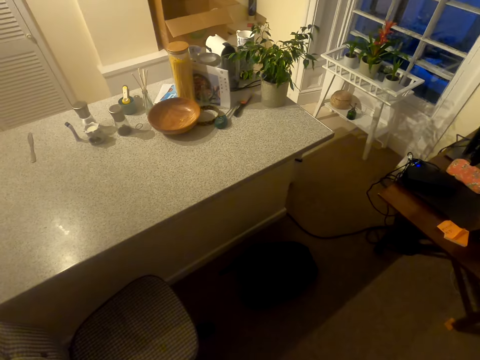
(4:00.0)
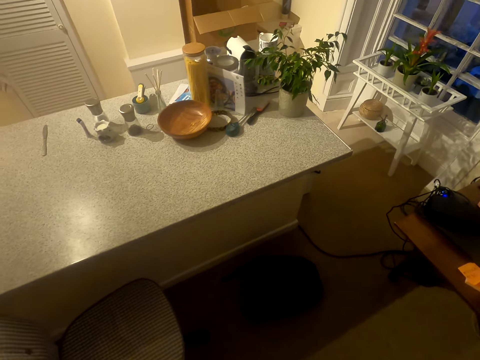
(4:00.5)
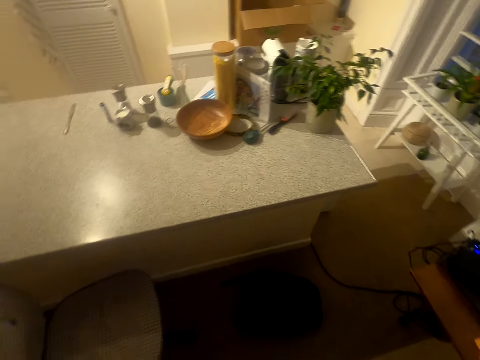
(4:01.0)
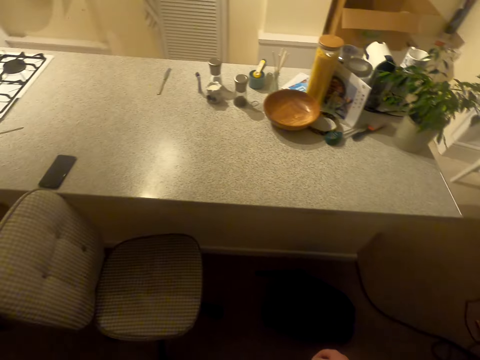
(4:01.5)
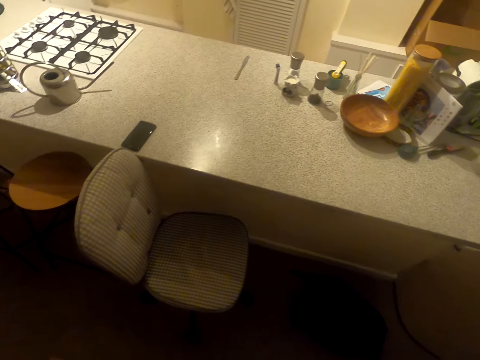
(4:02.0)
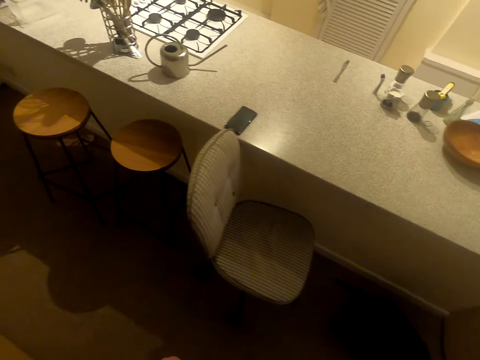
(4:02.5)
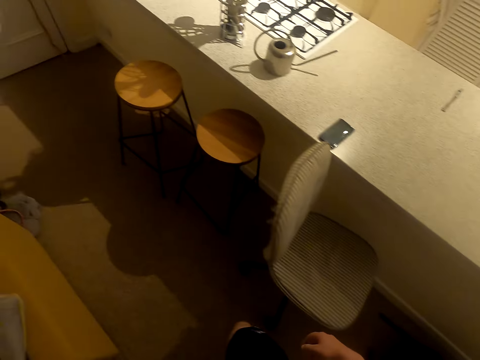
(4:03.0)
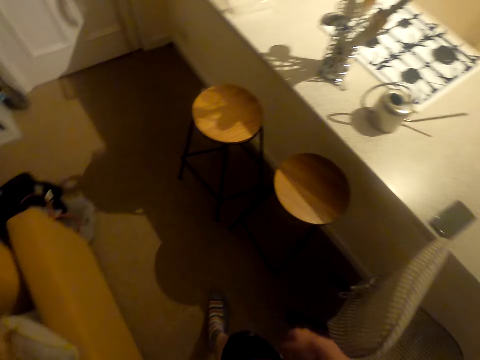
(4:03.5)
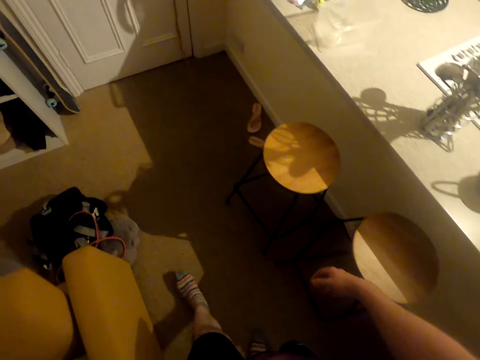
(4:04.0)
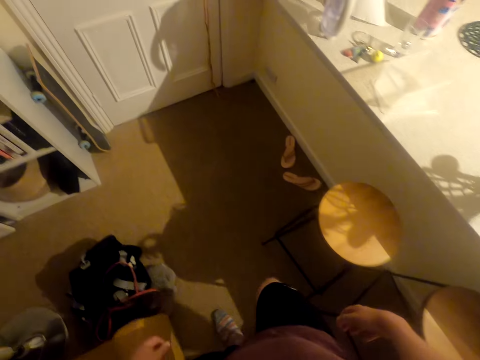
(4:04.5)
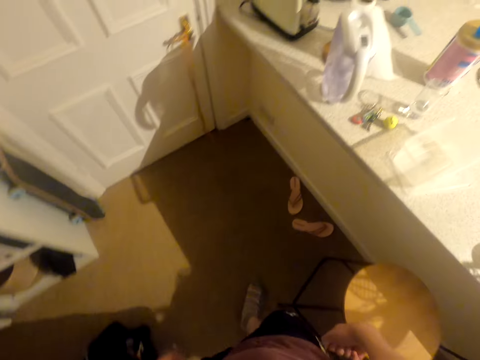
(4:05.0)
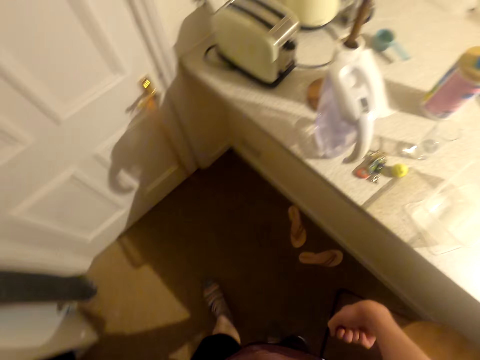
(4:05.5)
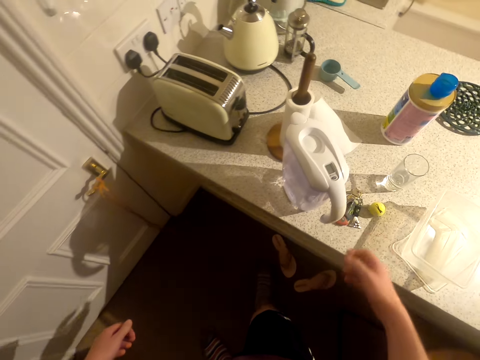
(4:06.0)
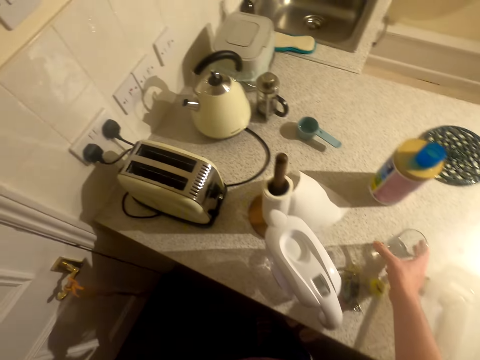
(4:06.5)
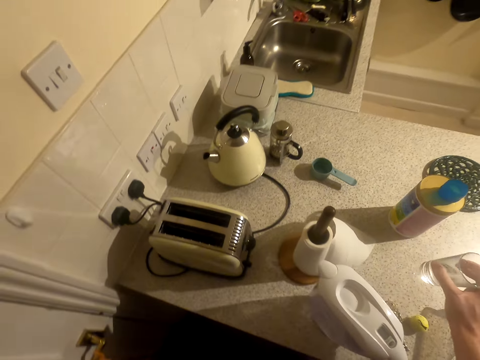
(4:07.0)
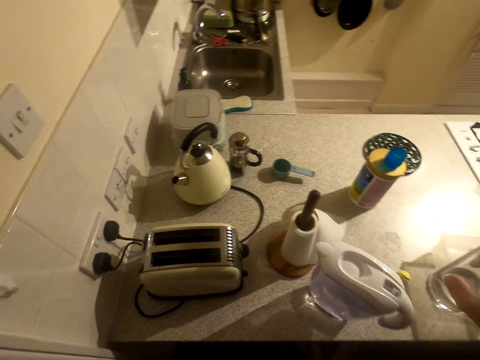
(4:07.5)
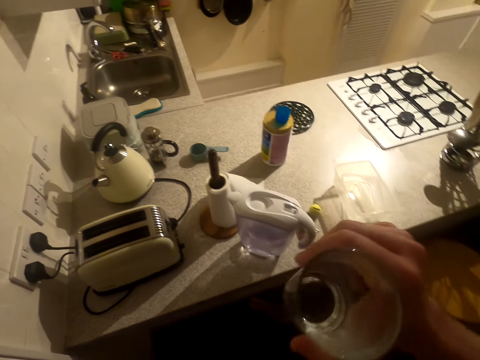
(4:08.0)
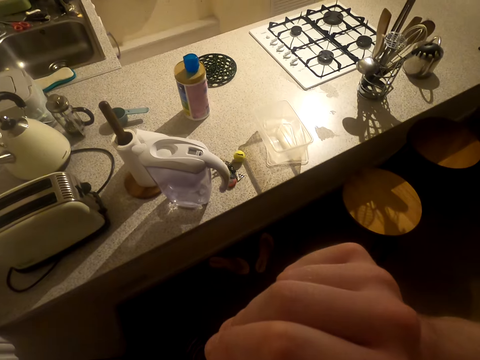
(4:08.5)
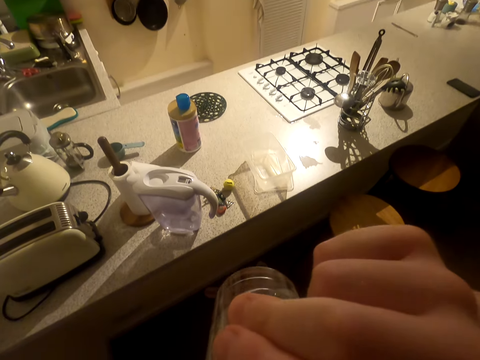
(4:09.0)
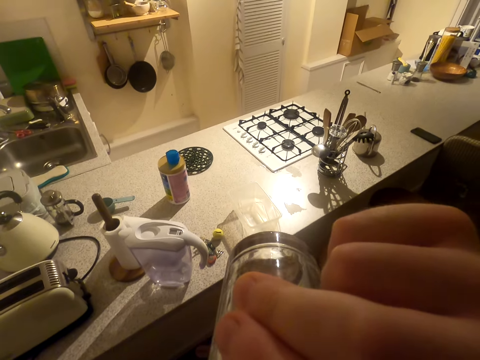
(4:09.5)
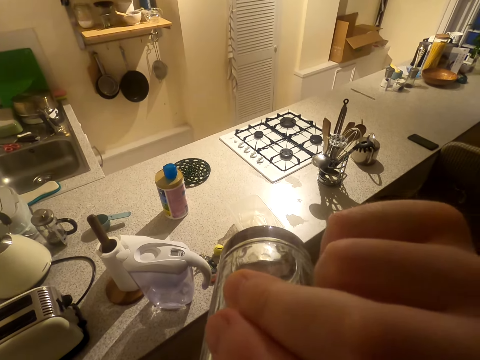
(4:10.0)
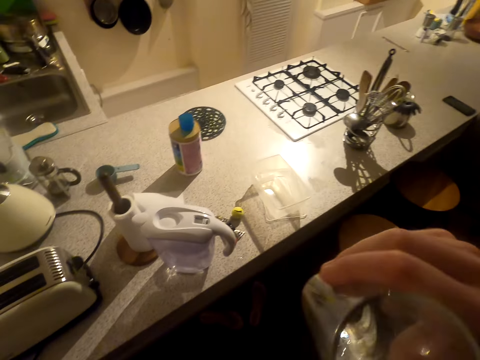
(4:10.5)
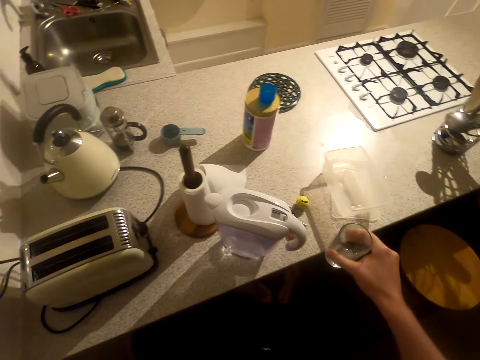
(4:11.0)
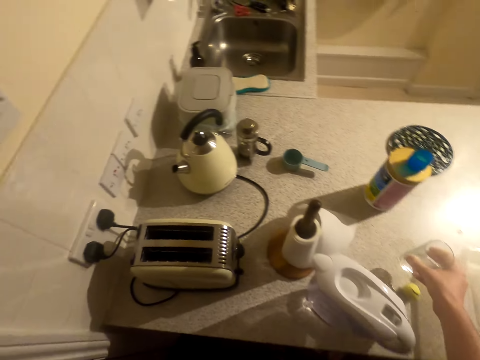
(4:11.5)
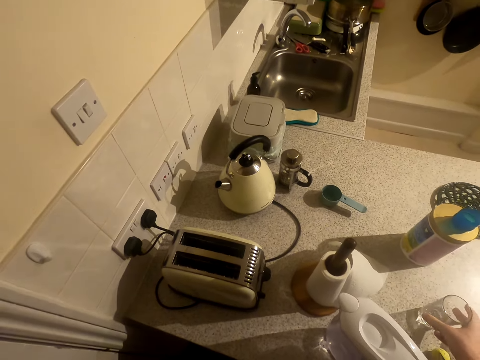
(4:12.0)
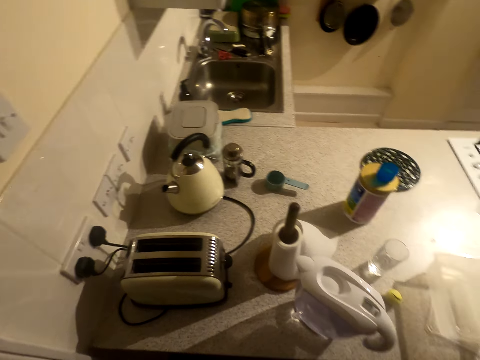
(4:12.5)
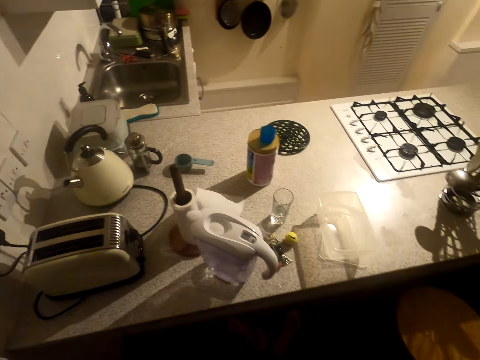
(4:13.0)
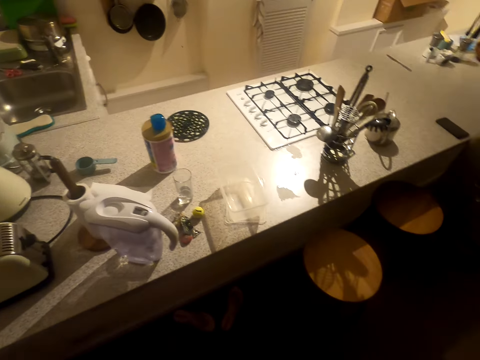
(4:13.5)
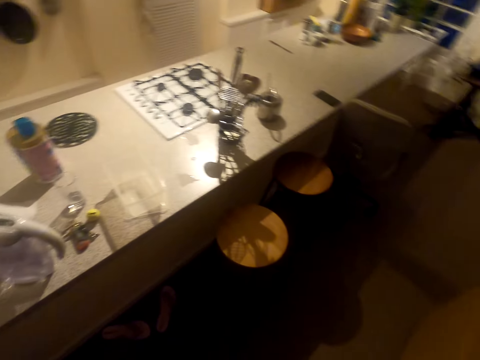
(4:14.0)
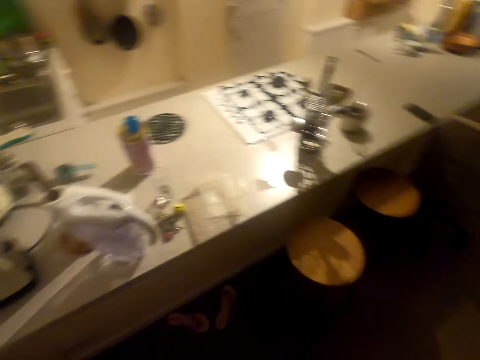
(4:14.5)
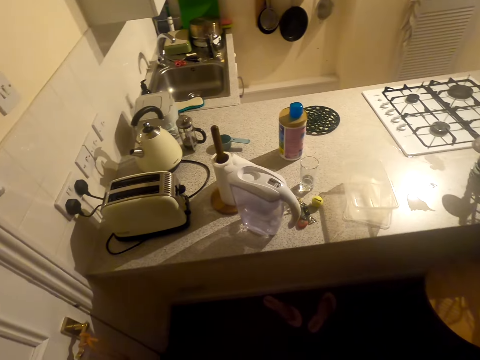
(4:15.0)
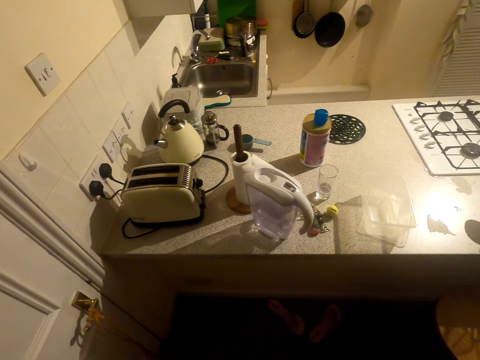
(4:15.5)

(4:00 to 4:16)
The camera wearer walks around. They pick a water glass. They drink water. They put the glass on the counter top. They look around.

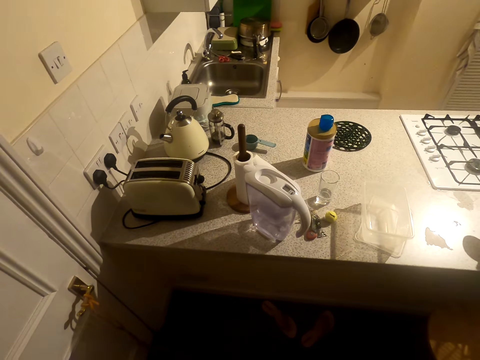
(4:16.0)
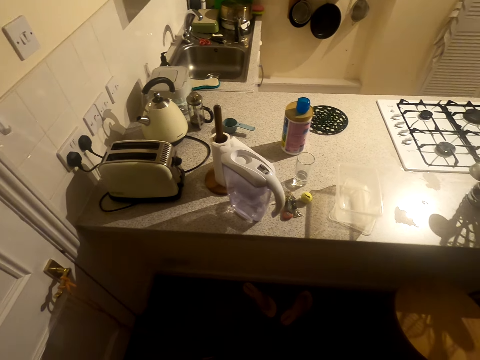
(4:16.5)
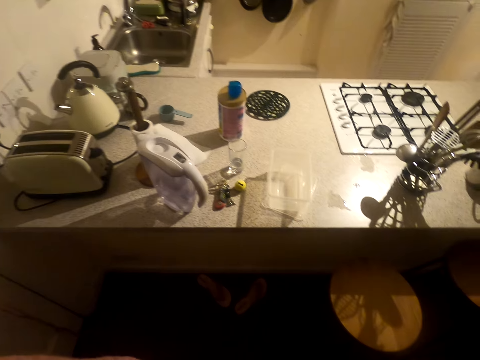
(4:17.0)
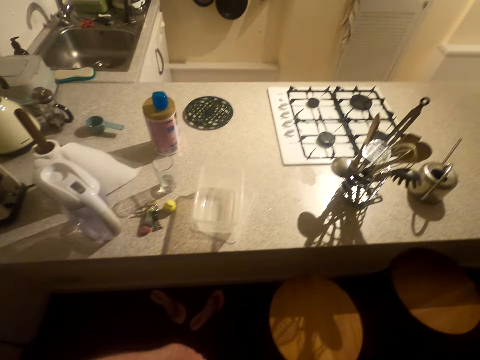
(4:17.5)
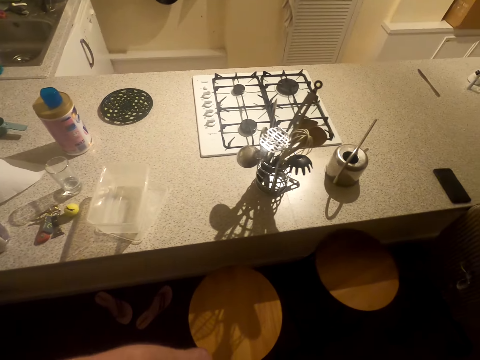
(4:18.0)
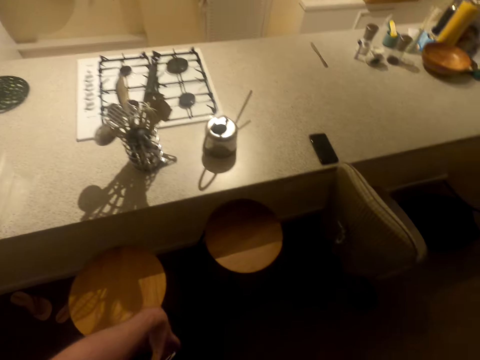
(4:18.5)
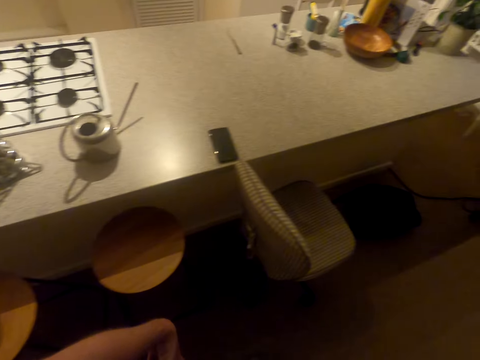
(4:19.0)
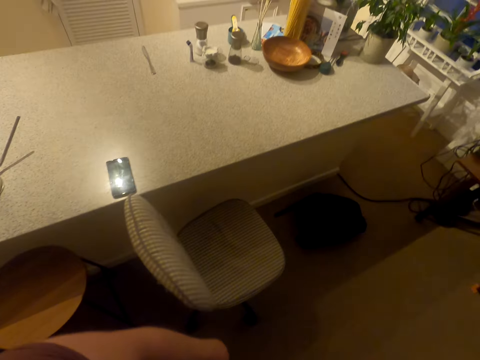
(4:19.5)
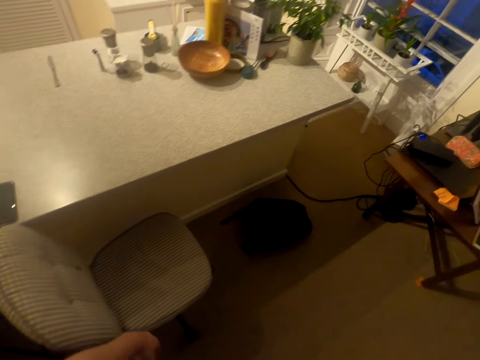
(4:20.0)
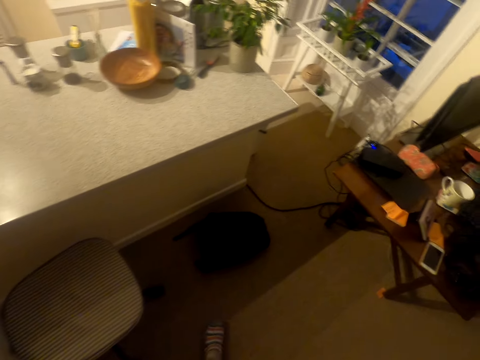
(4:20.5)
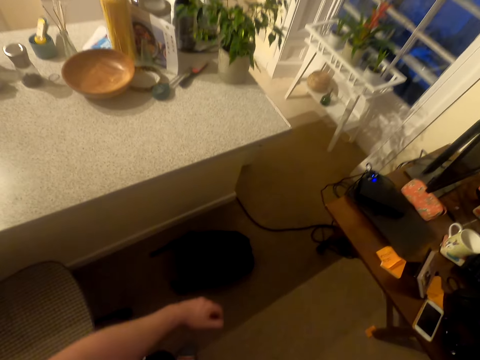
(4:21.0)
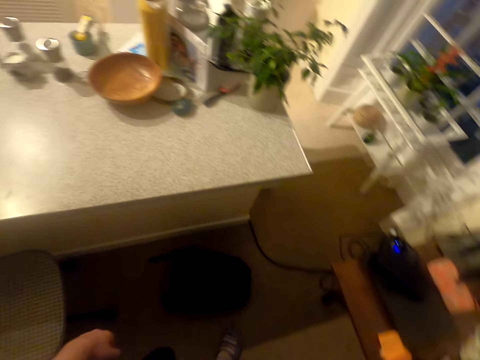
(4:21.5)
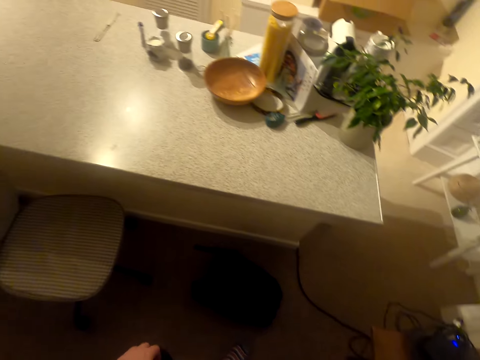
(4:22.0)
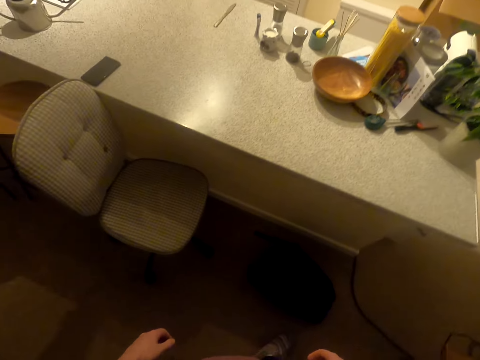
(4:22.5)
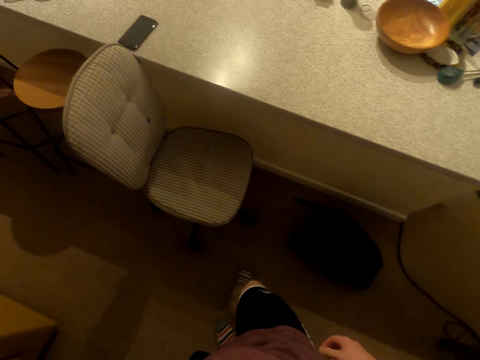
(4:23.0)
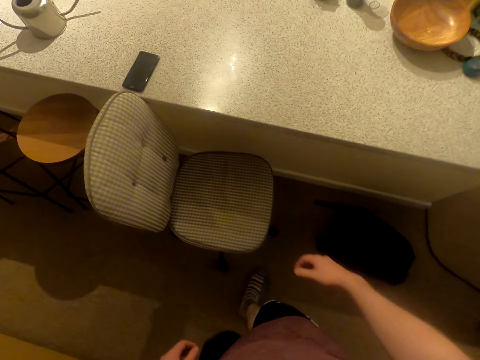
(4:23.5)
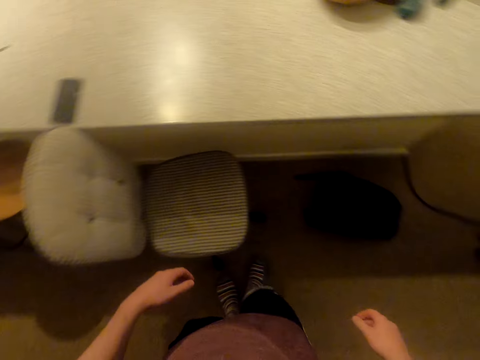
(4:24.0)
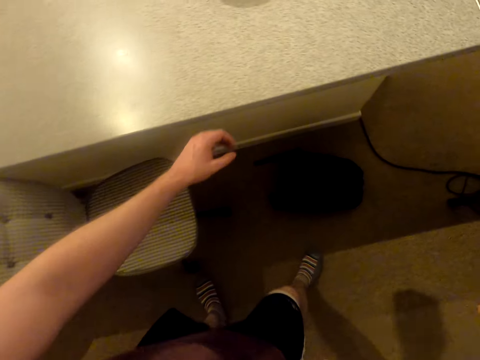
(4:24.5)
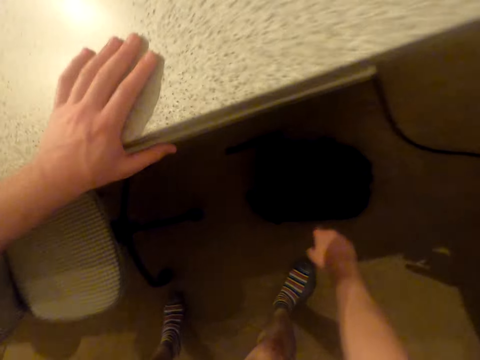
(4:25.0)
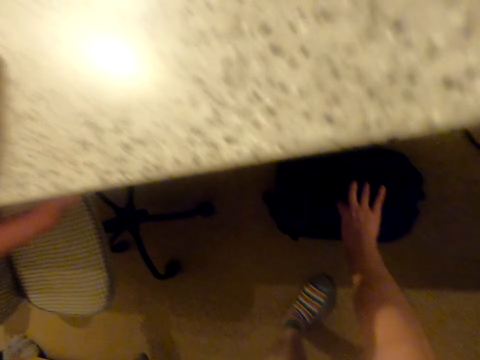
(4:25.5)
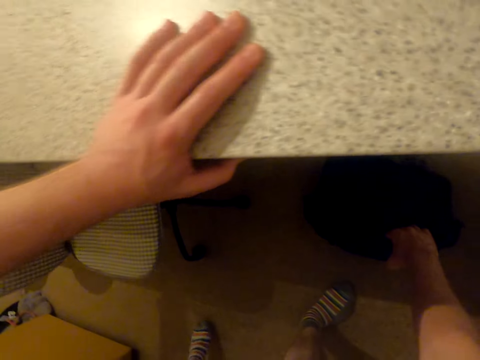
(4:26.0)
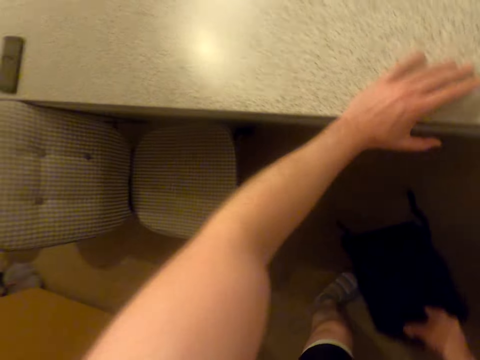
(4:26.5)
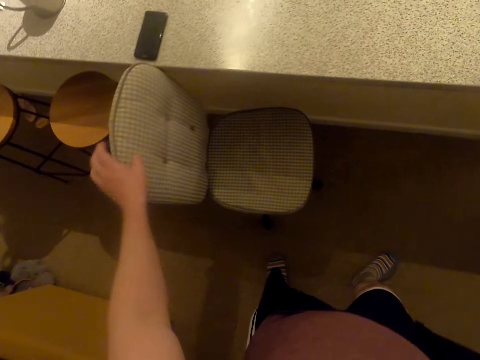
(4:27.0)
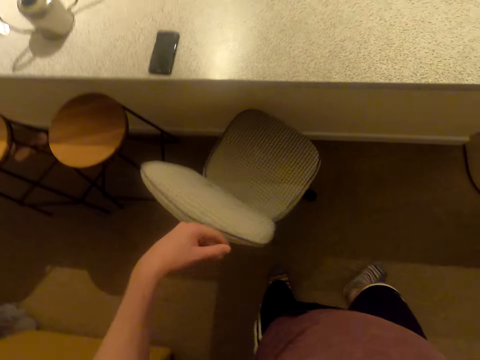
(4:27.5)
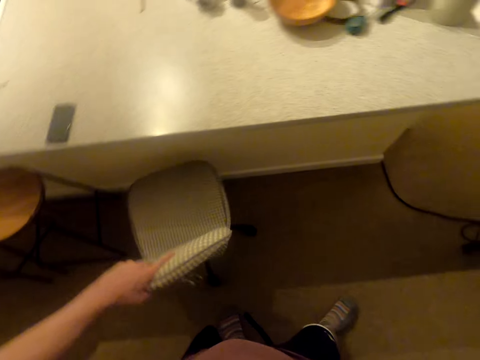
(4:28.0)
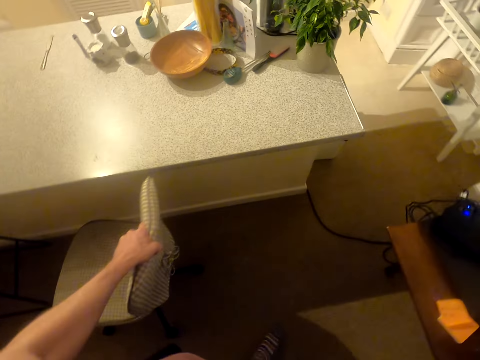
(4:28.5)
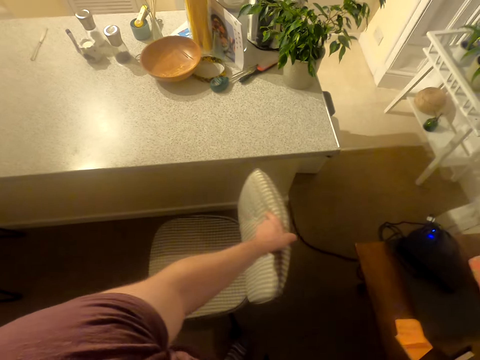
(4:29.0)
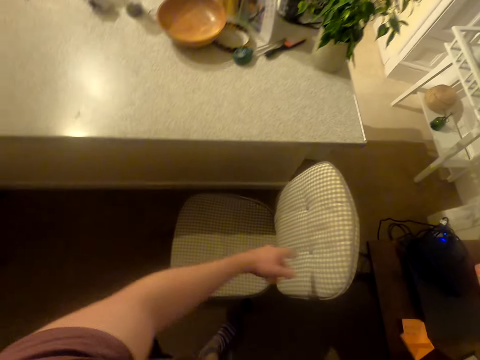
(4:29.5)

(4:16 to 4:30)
The camera wearer walks around. They pick up a weight bag. They move a chair aside.
